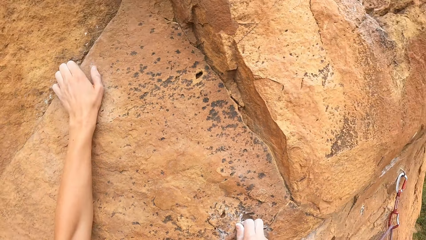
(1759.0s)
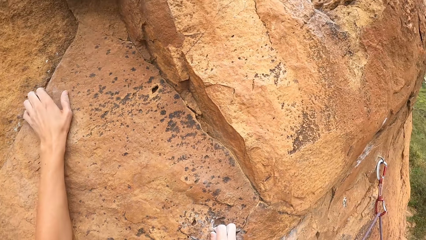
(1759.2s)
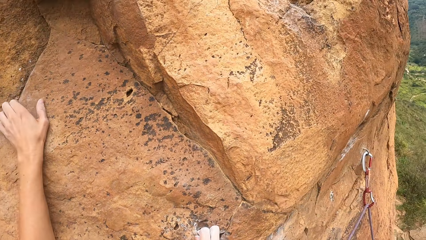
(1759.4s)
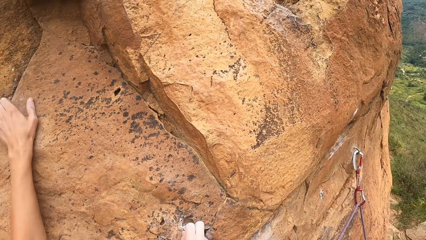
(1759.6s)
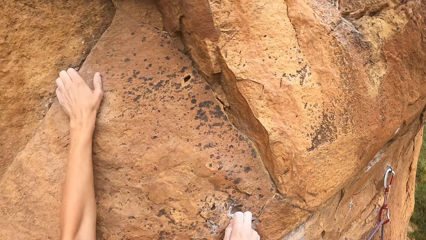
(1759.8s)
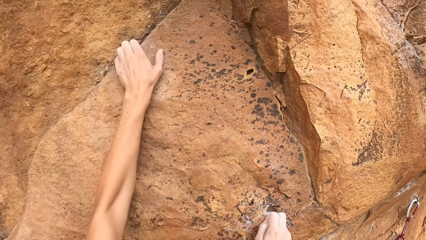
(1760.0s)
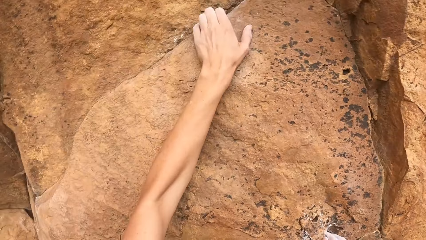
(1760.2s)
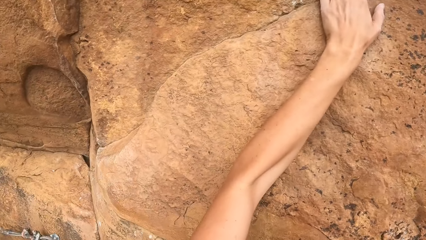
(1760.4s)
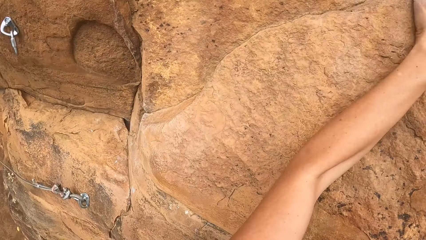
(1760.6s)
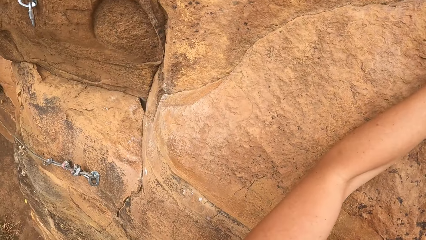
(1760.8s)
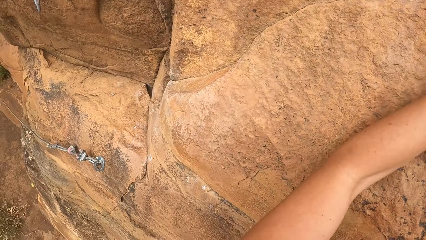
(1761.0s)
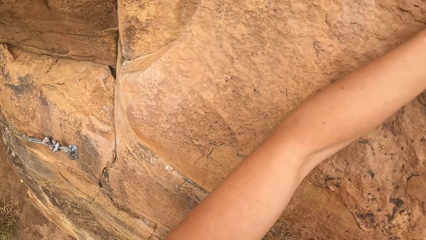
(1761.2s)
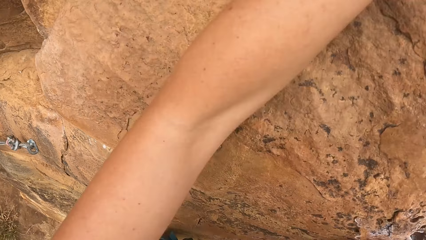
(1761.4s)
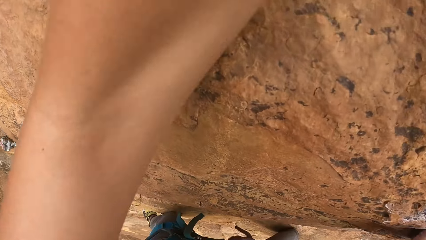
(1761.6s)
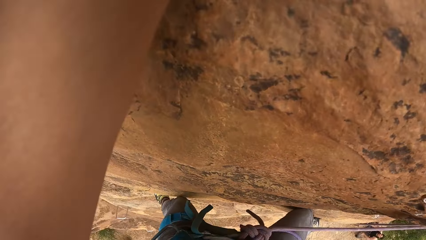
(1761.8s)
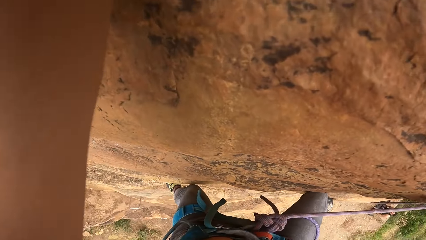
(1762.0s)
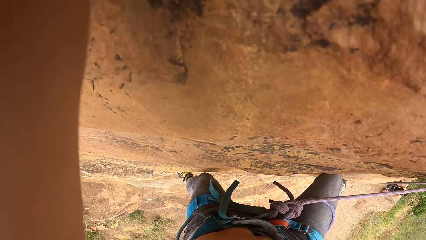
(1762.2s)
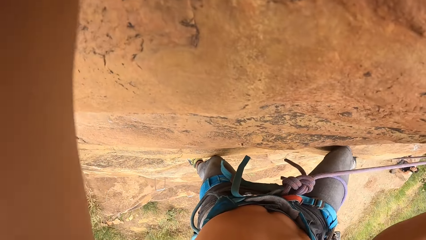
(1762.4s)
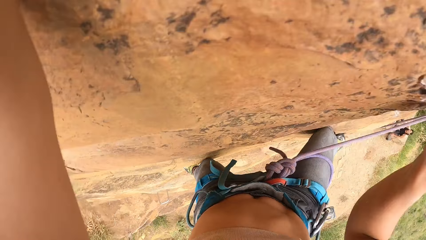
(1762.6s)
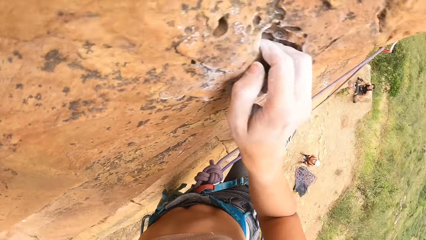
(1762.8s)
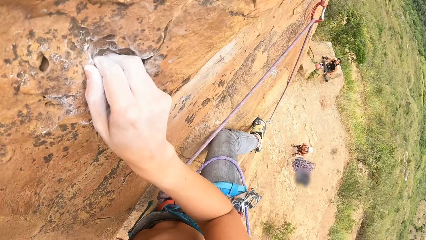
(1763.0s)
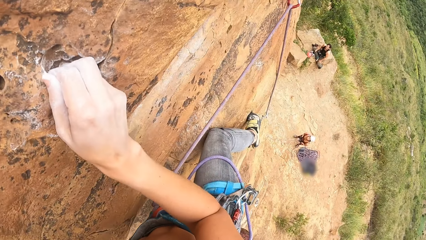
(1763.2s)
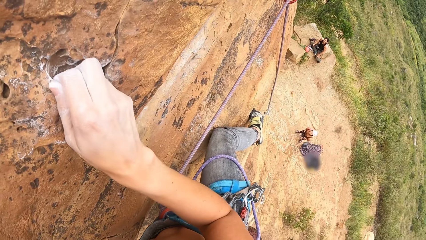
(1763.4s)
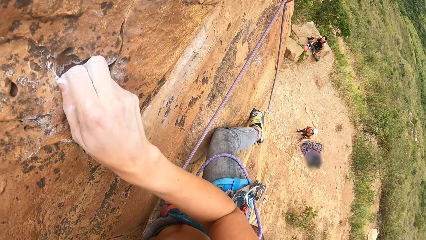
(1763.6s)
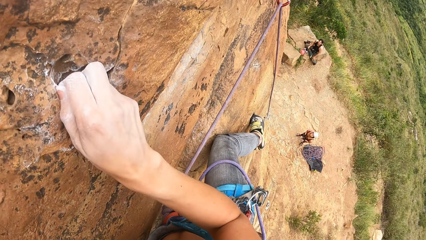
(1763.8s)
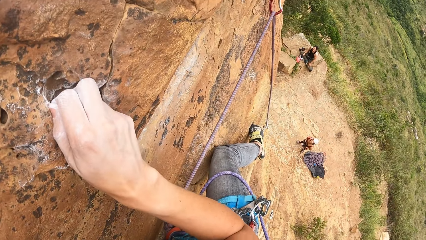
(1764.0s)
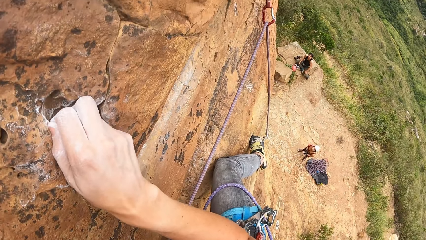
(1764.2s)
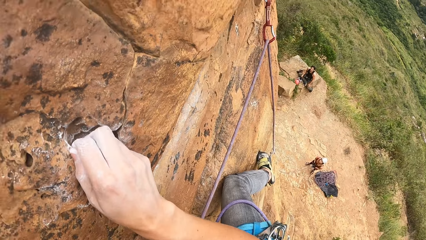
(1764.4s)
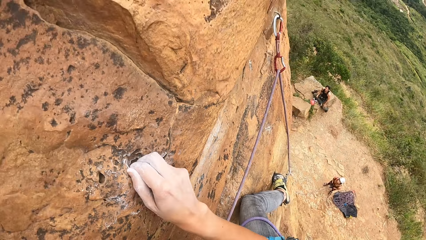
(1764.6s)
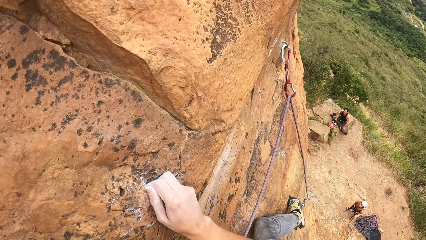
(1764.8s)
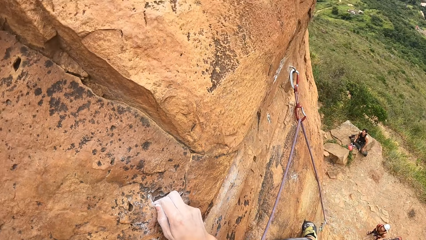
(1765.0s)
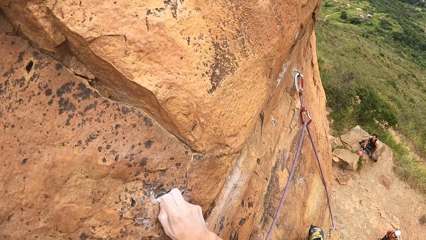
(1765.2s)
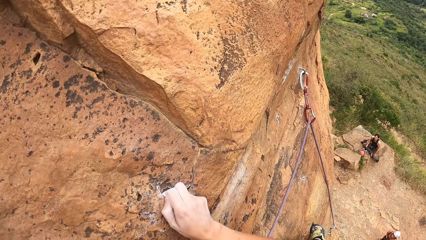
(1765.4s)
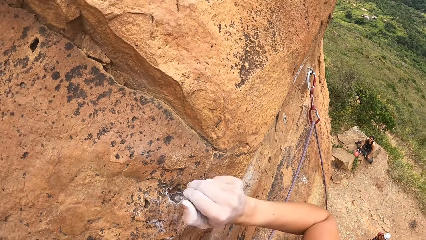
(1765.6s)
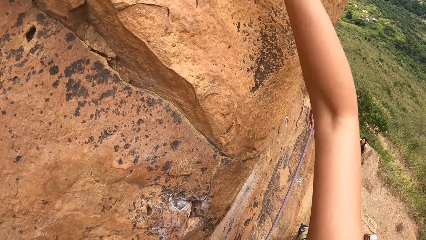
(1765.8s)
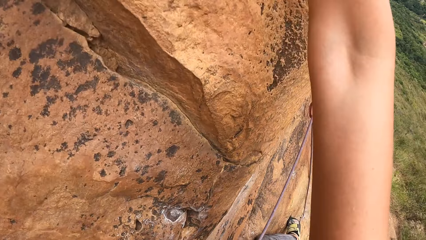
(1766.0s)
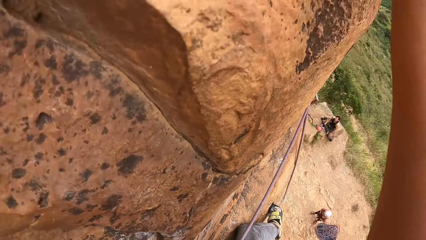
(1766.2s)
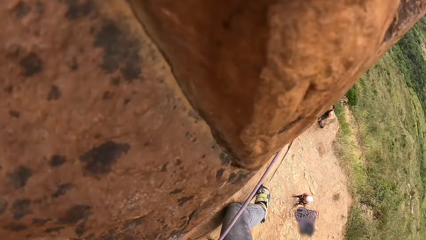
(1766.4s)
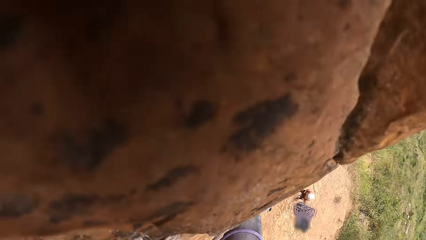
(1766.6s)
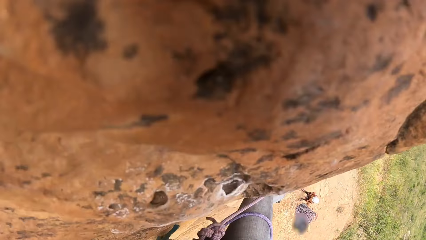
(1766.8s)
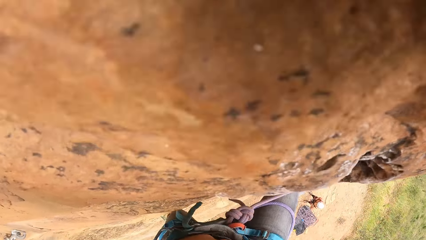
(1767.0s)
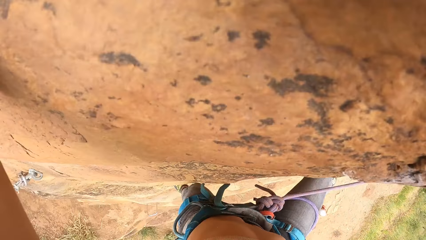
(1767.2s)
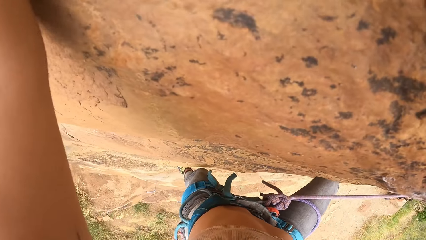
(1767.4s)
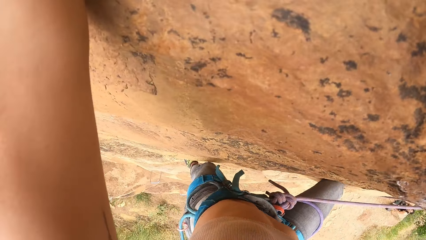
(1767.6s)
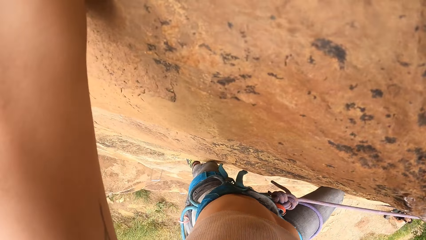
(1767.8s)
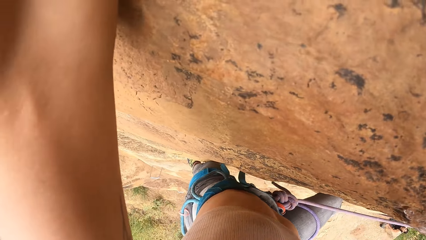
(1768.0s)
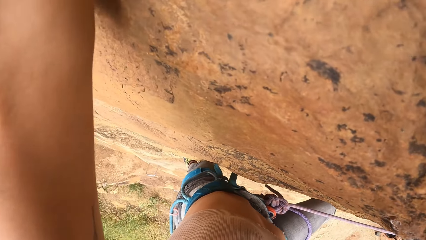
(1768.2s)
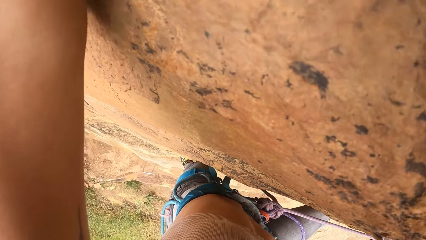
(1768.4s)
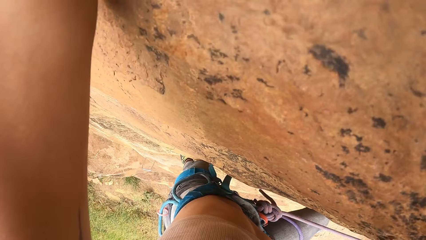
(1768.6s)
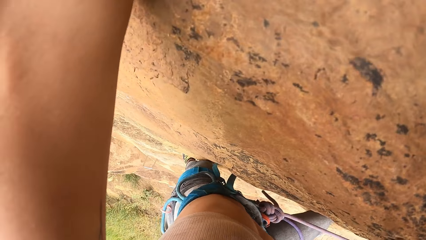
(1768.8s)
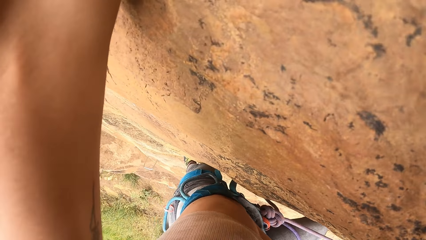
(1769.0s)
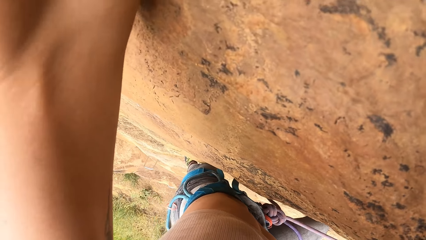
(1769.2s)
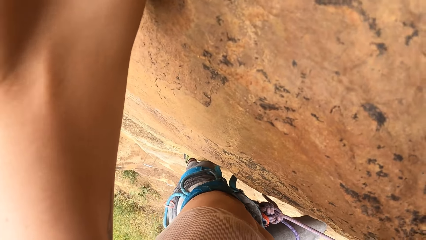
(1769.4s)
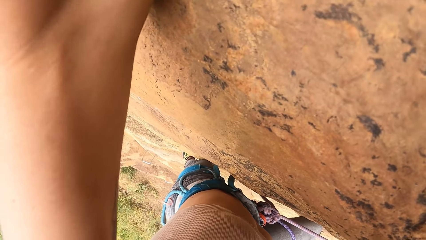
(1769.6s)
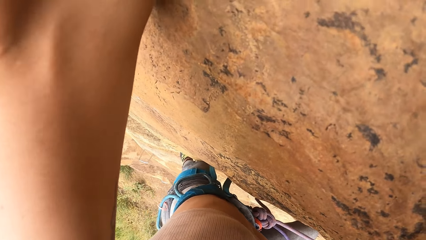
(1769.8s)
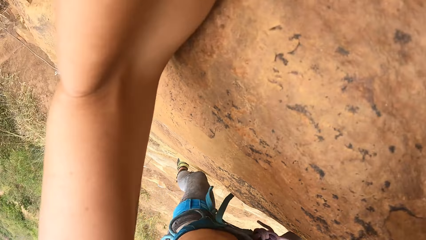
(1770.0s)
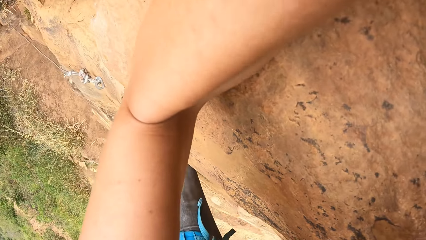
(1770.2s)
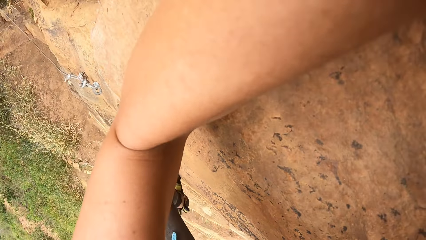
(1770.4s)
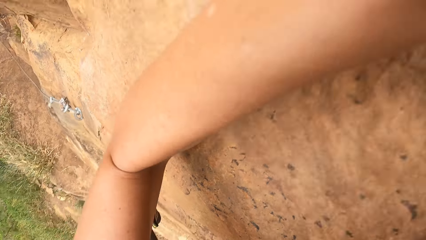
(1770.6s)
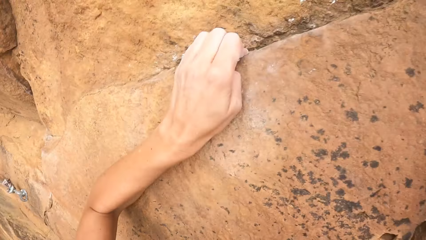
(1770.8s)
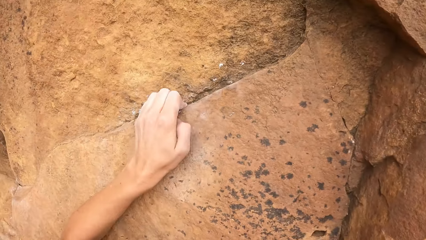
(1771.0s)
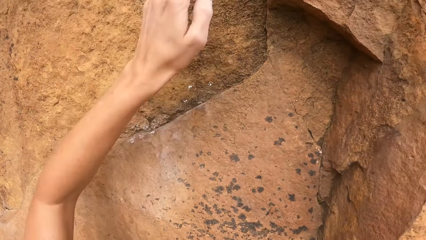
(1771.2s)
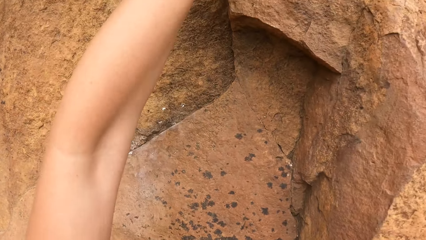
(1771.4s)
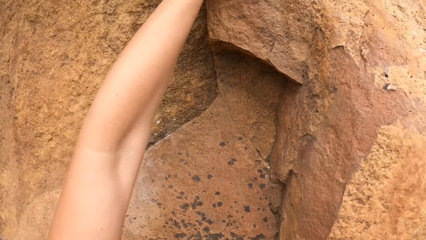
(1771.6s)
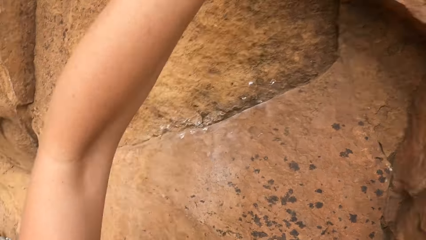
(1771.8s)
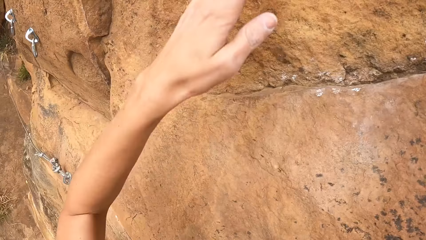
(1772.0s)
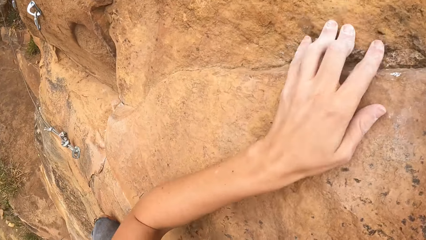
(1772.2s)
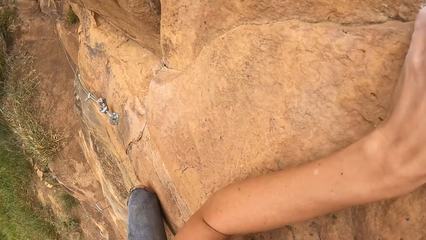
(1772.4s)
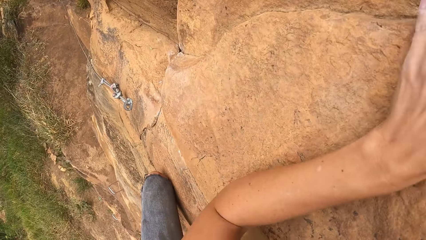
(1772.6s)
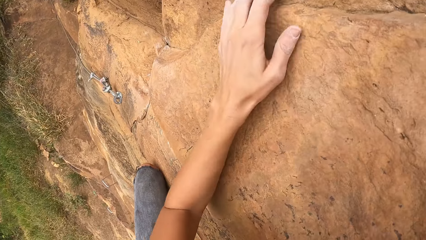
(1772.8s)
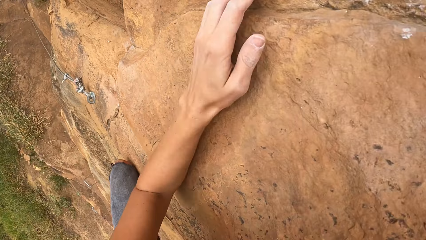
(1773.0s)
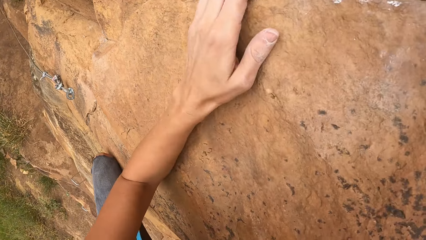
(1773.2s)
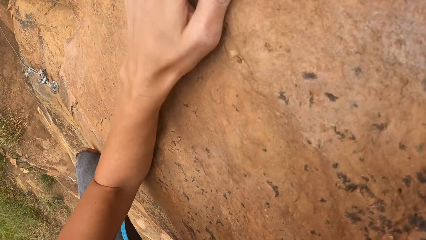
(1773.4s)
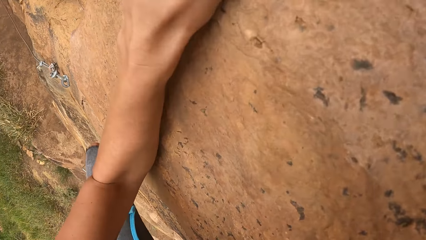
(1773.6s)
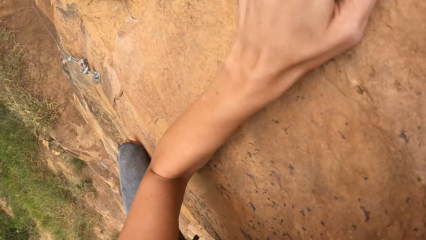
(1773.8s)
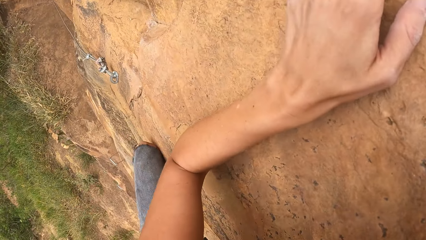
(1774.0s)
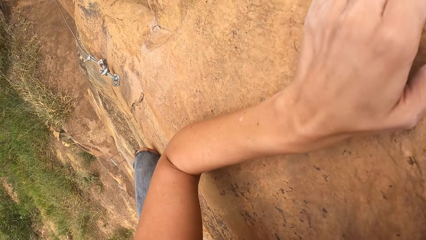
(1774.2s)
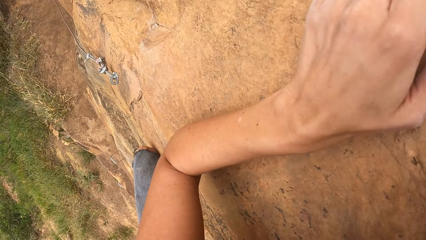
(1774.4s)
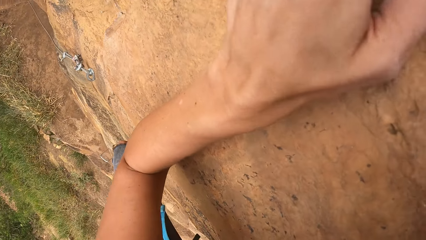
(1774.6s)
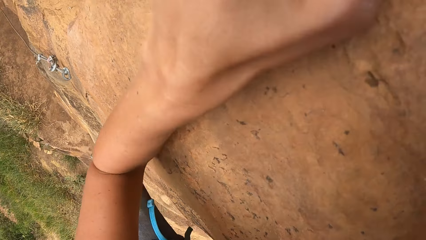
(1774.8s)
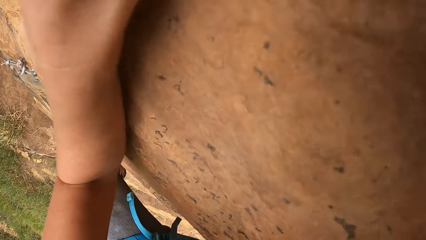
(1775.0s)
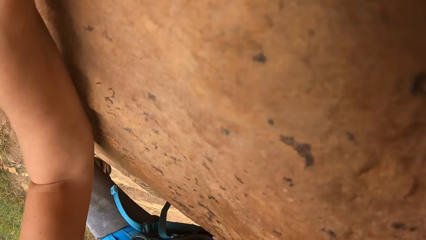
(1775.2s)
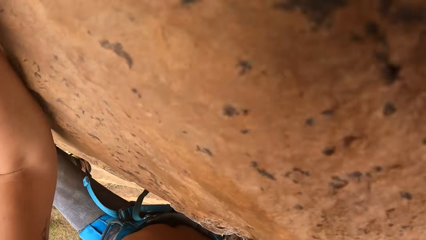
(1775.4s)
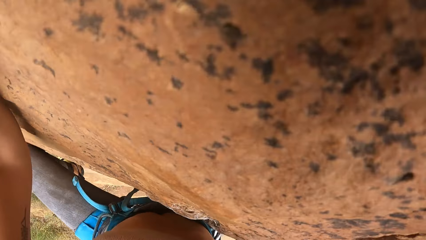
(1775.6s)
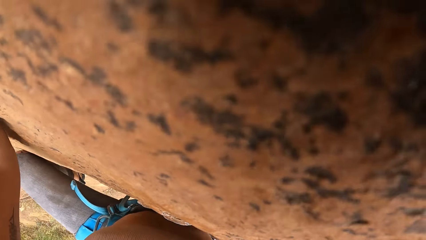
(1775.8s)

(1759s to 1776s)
The camera wearer holds the rock. They climb the rock.
